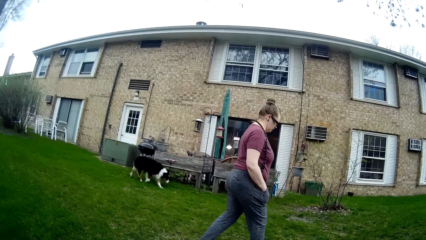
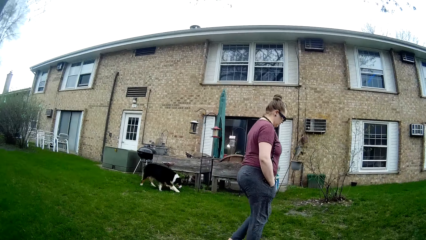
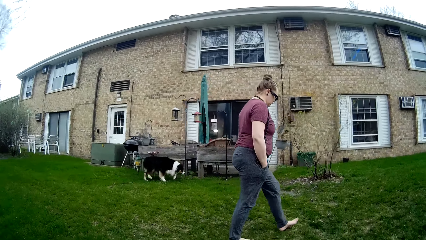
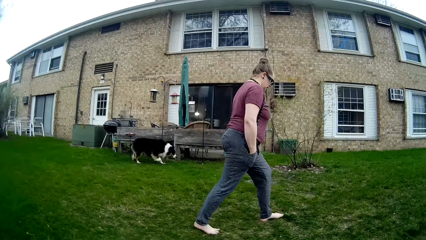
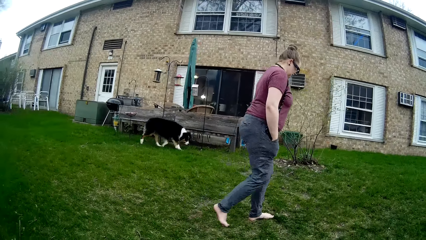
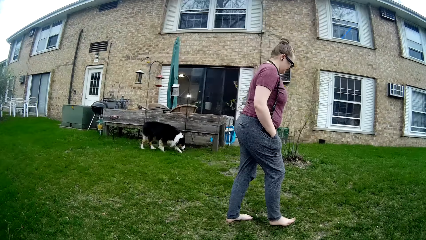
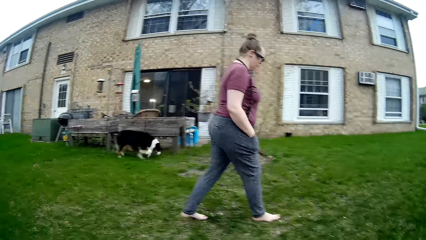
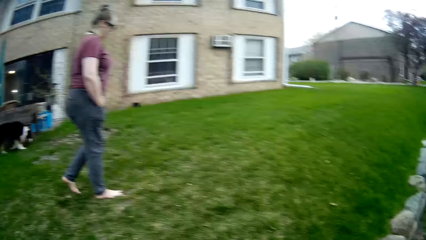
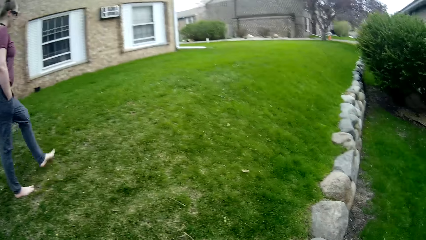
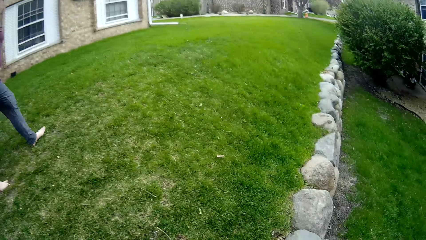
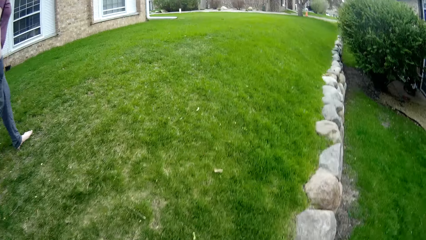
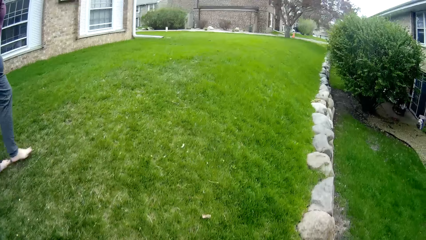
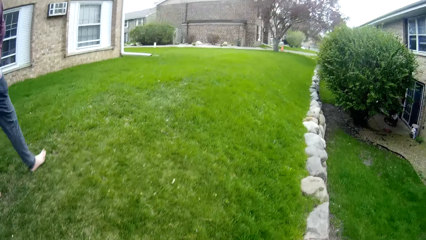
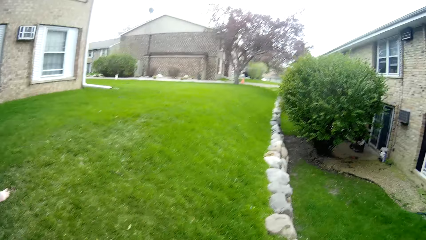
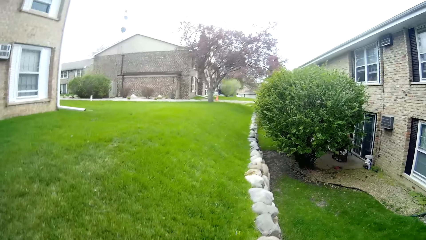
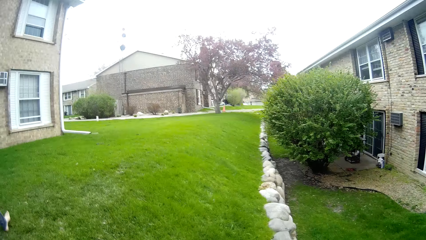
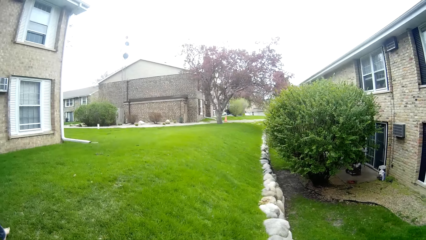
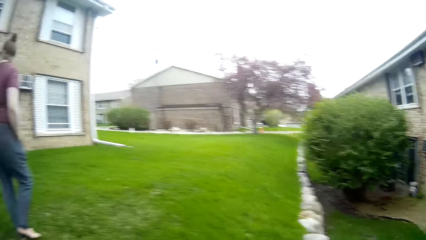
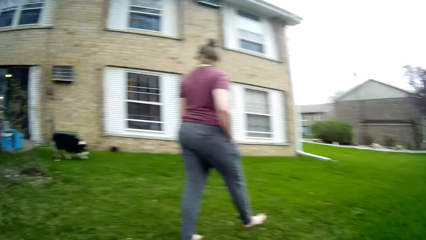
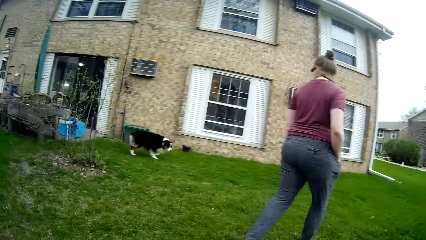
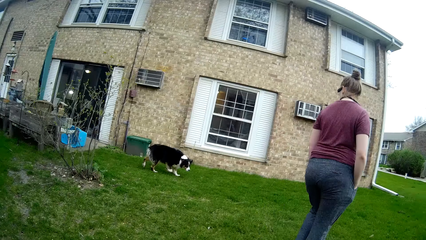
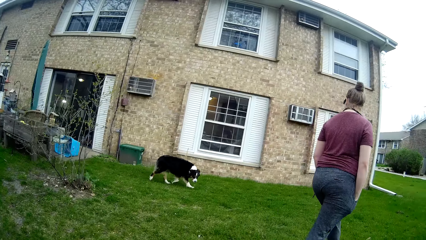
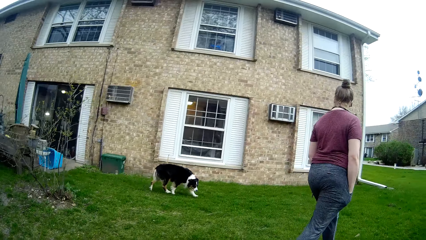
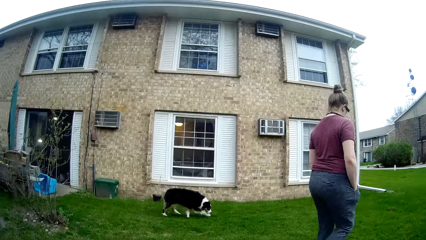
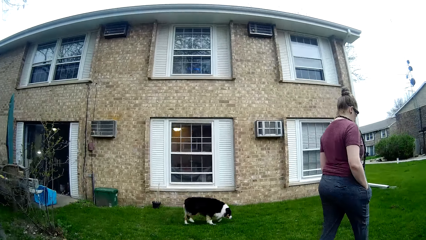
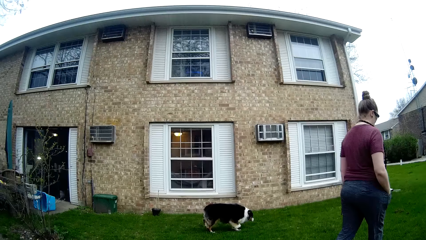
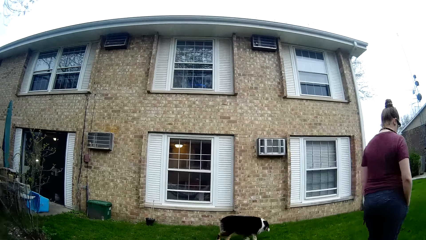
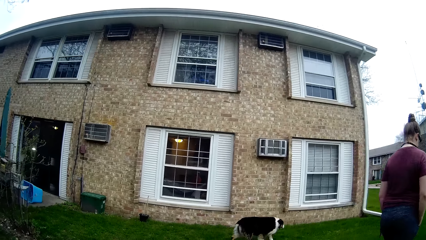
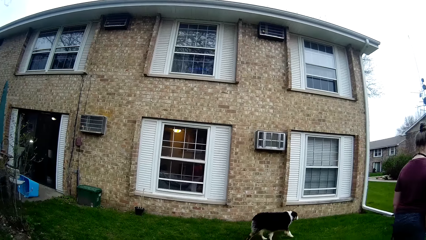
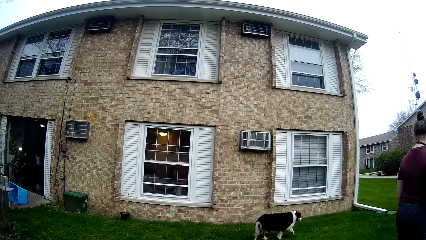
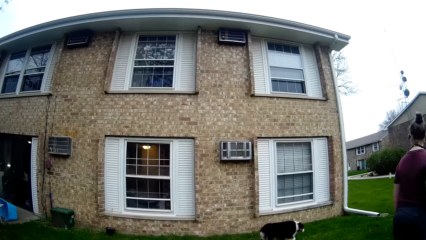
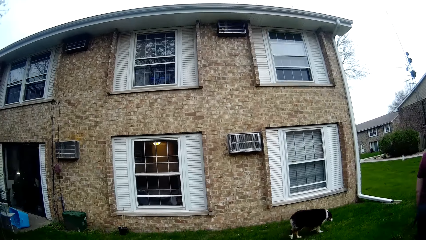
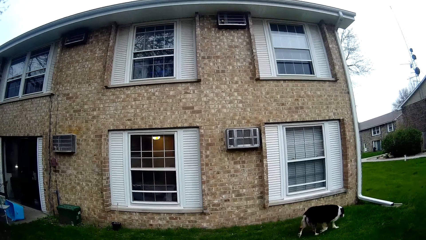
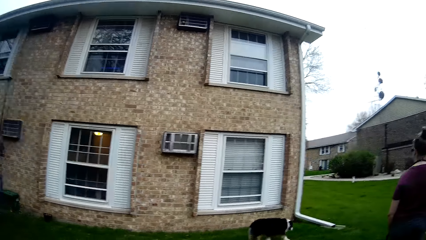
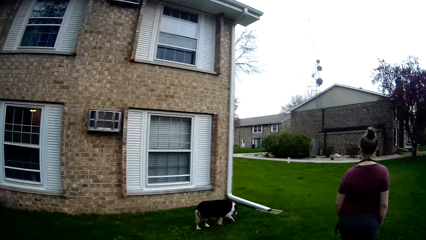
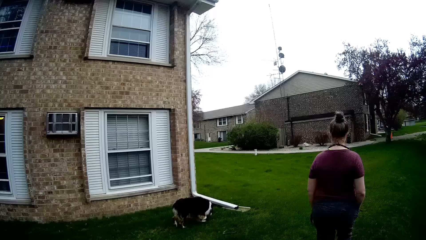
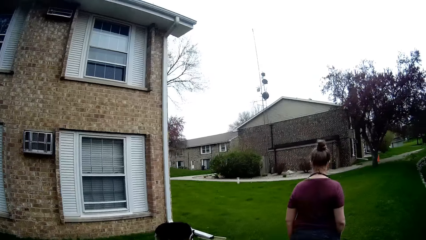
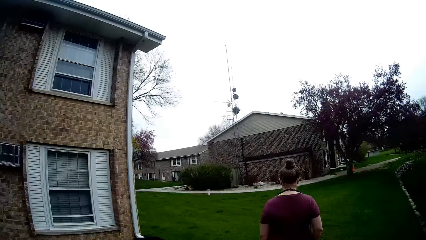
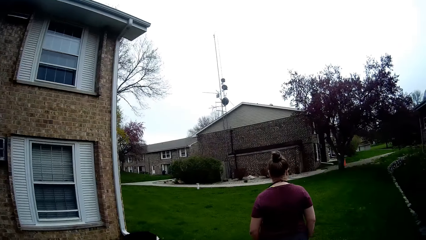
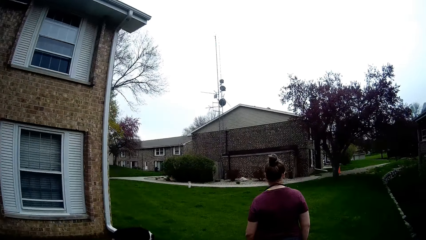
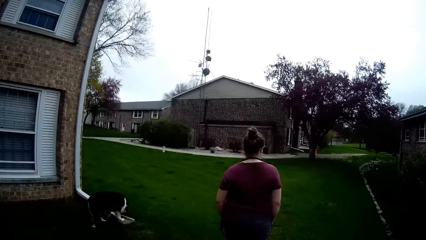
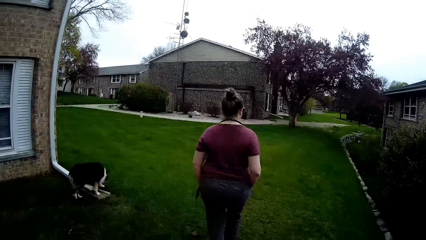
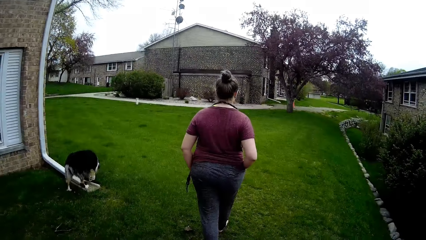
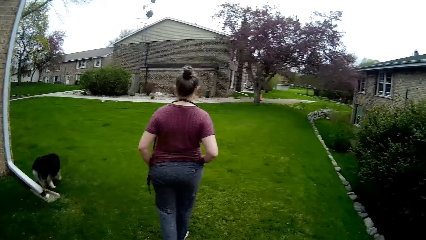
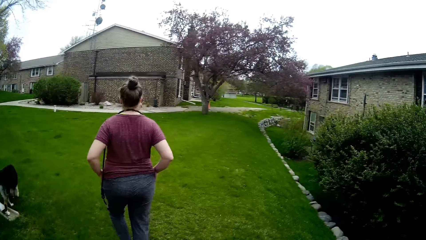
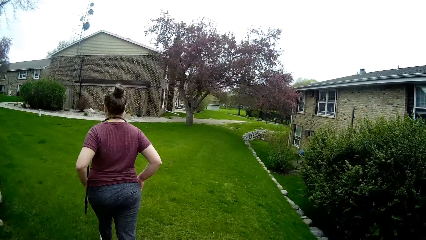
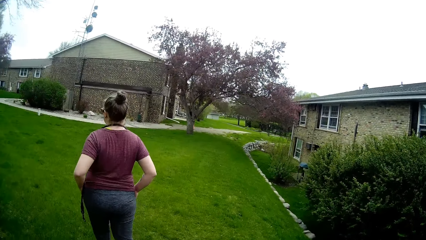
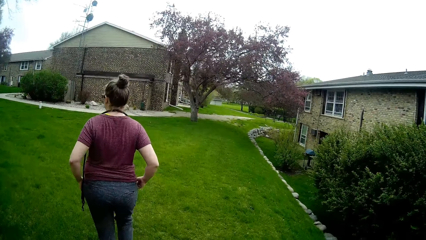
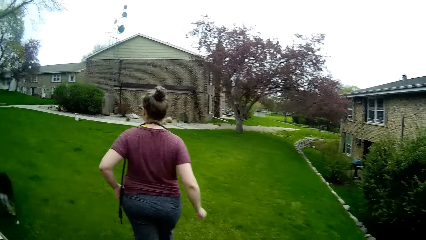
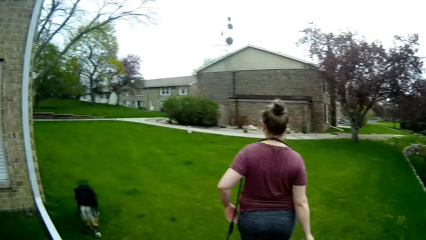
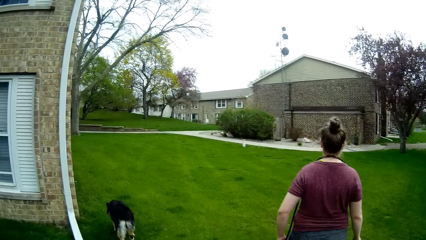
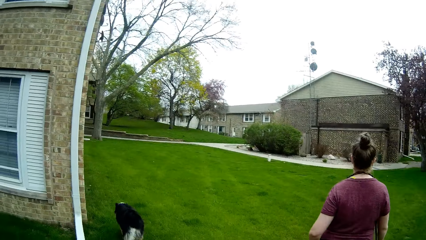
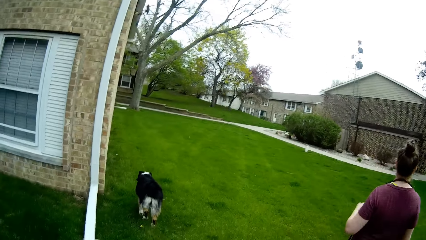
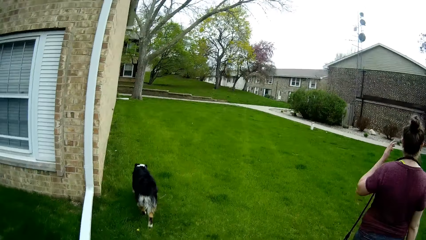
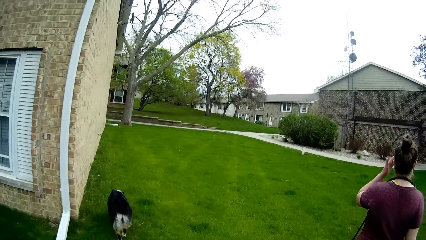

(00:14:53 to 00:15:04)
The camera wearer turns to the side. A person walks around. The camera wearer walks around. They turn to the side. They walk around. The person walks around.

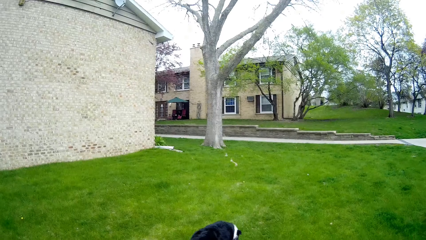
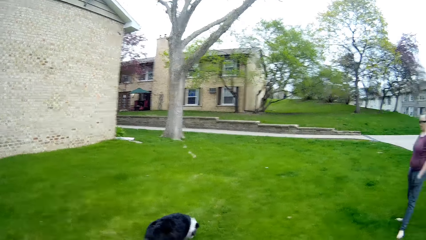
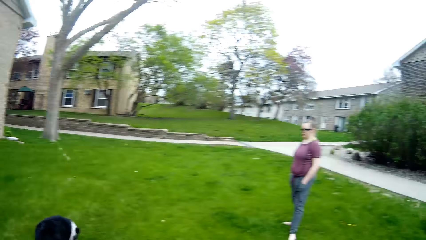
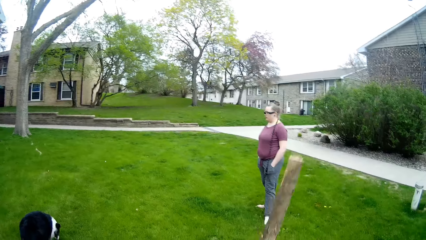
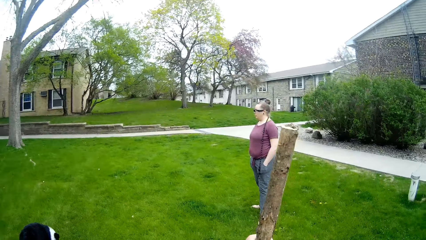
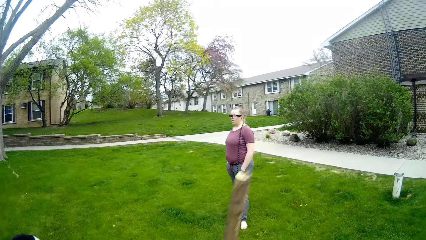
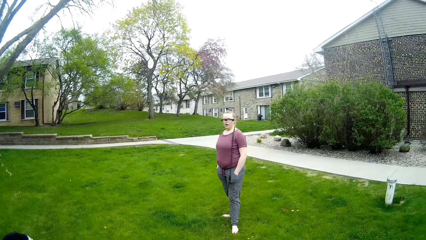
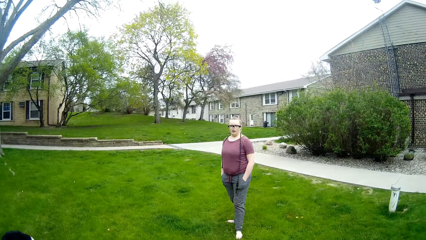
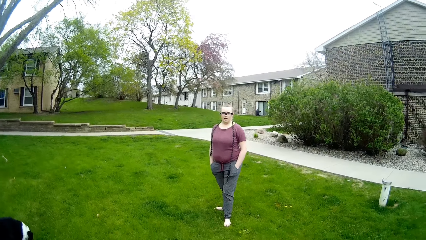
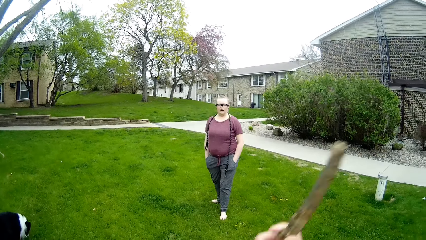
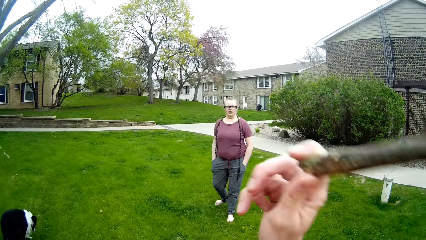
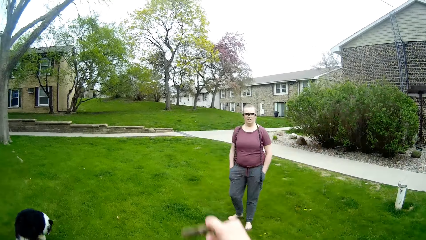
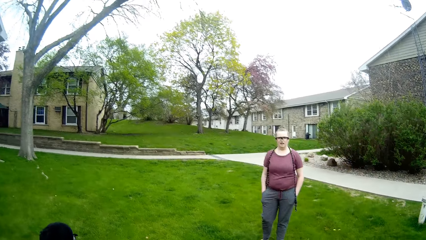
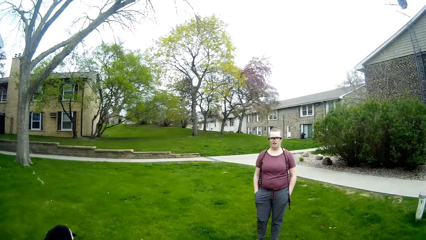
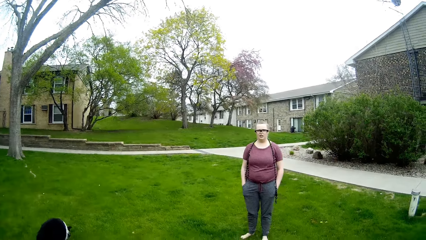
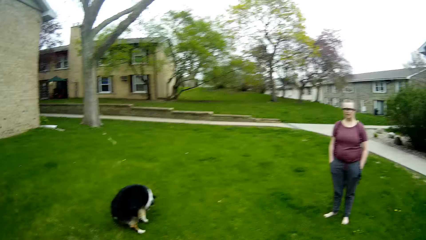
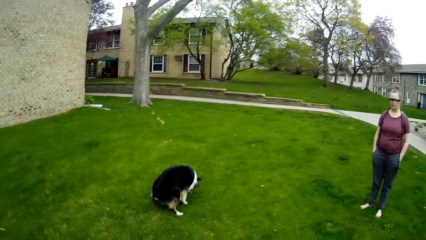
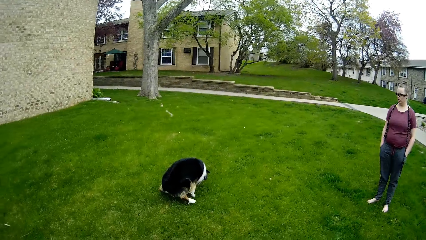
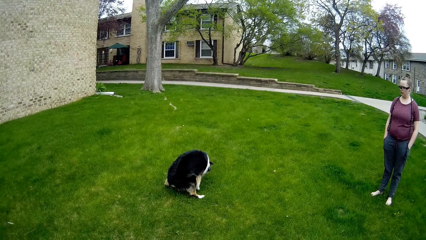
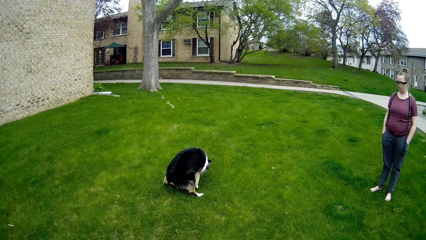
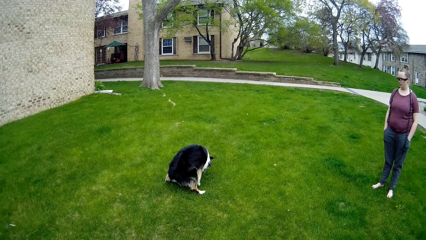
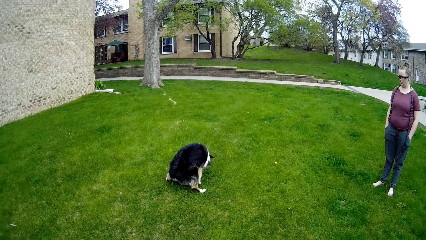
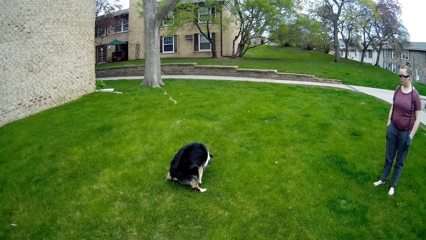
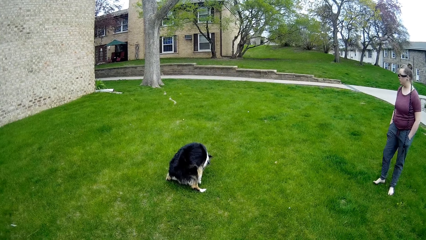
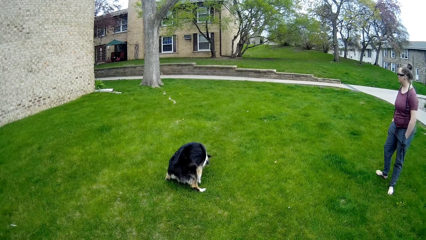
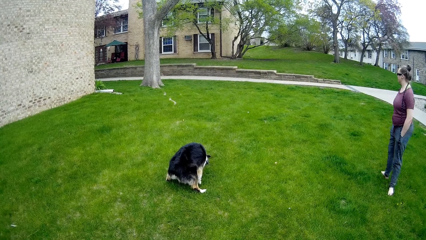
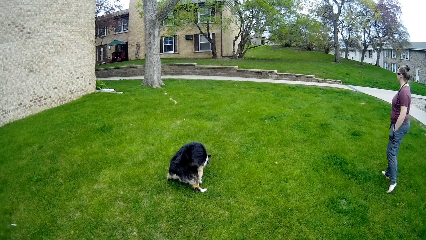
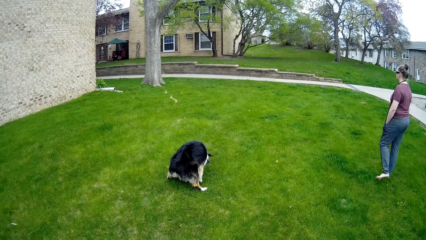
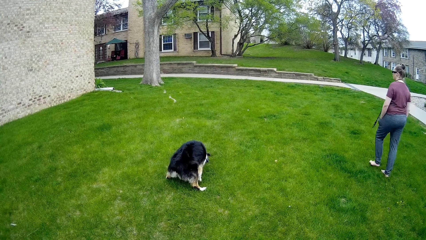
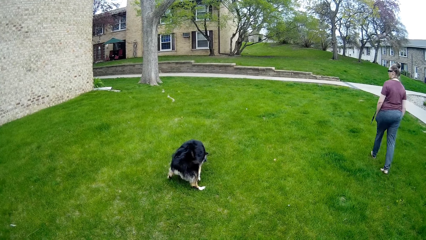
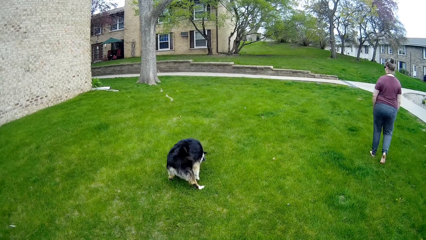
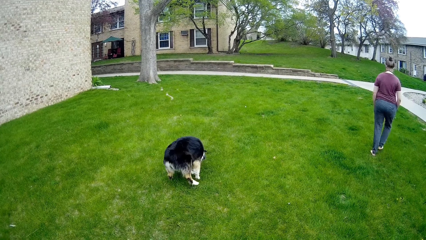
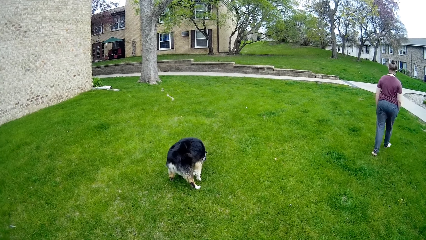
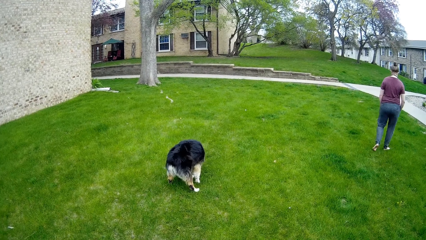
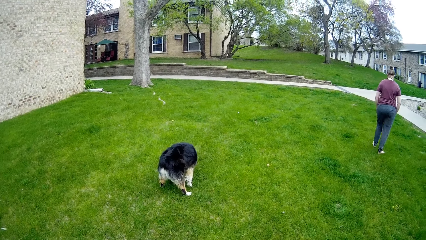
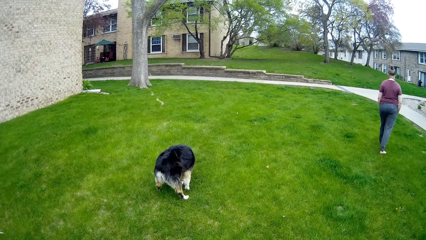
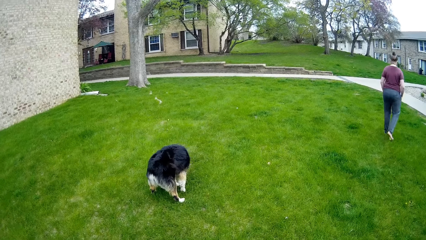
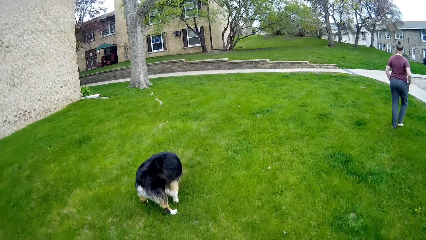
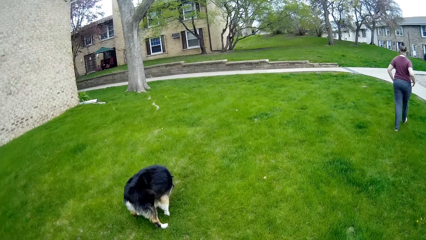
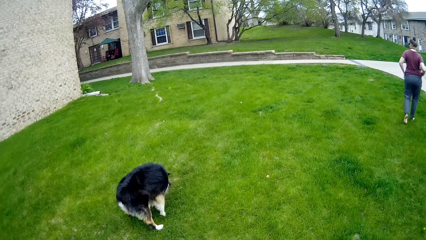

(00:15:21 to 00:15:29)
The camera wearer raises a stick with his left hand. He raises the stick with his right hand. A person walks around. The dog pees on the grass. The camera wearer turns to the side. The person walks around.
